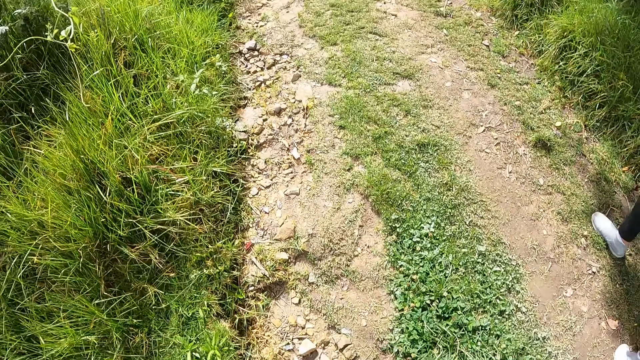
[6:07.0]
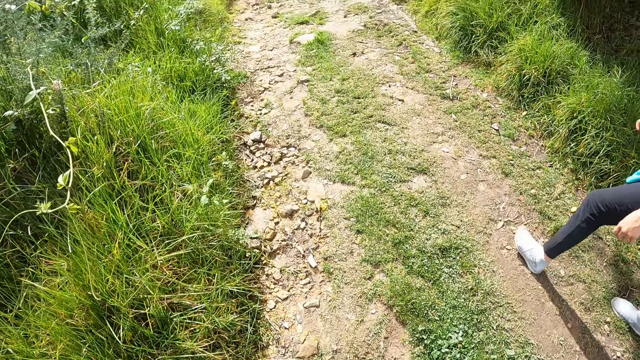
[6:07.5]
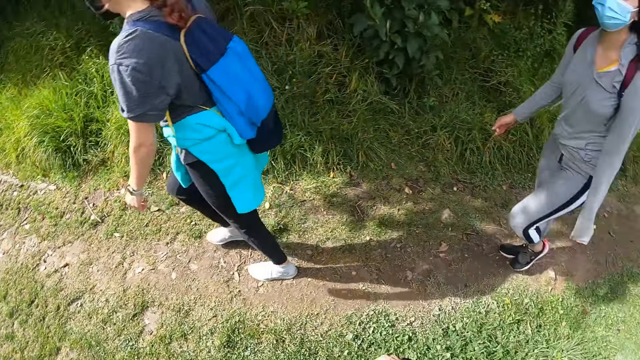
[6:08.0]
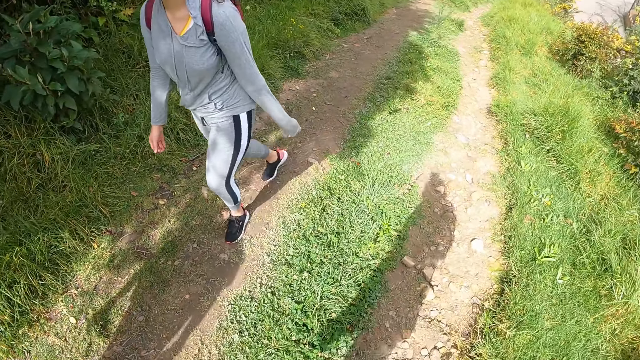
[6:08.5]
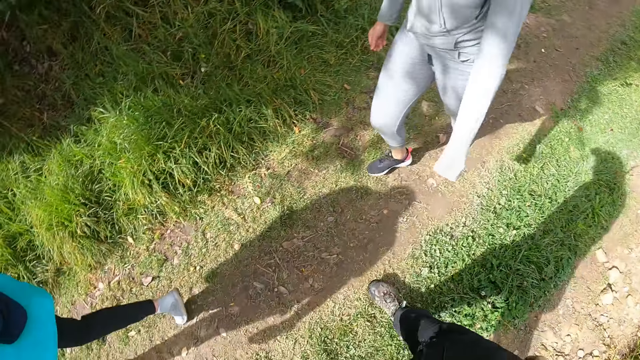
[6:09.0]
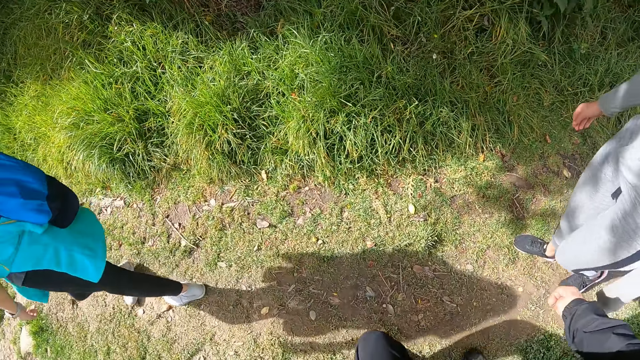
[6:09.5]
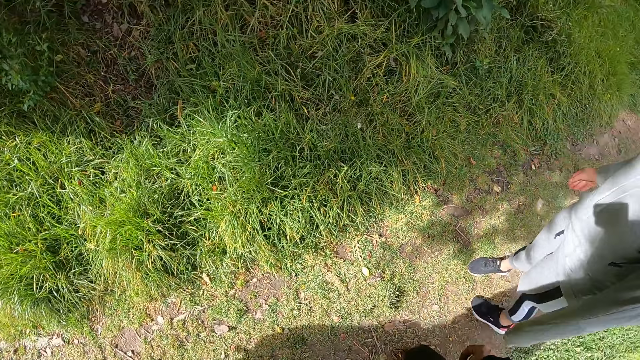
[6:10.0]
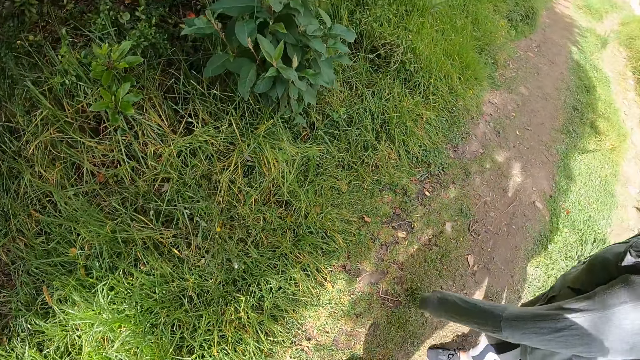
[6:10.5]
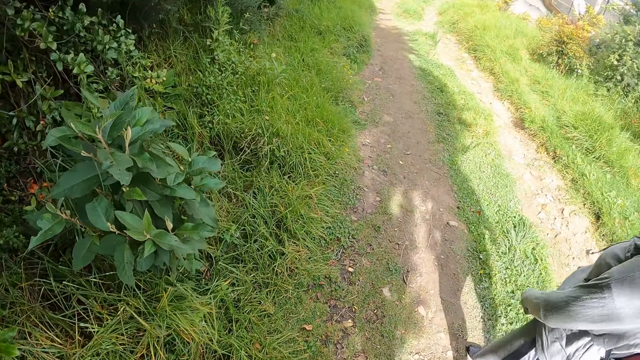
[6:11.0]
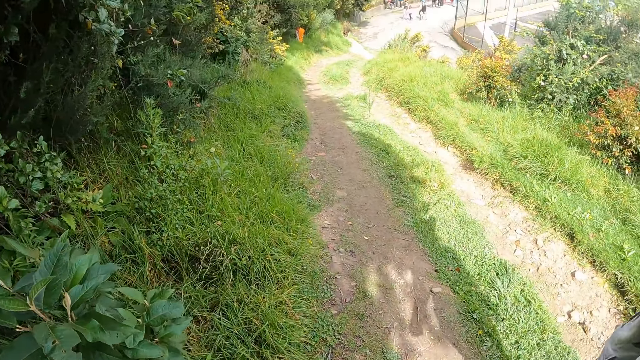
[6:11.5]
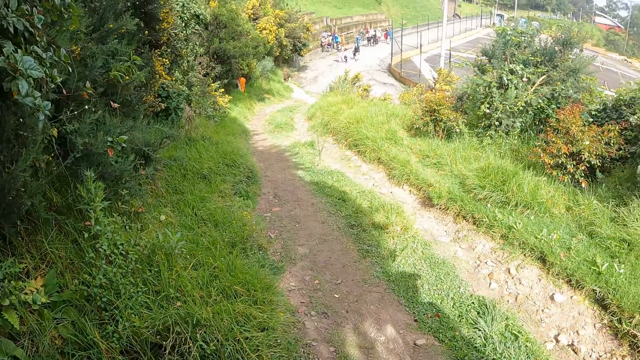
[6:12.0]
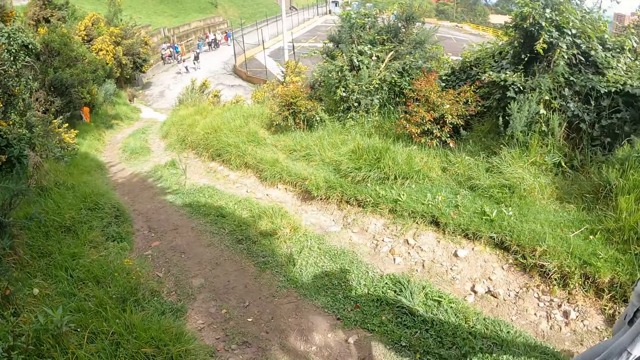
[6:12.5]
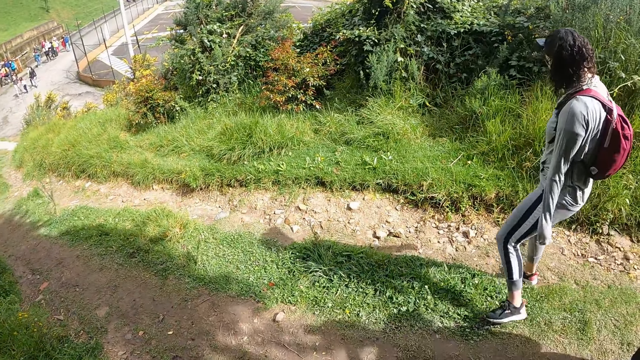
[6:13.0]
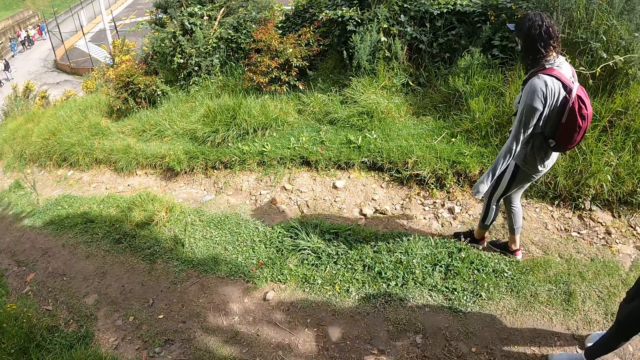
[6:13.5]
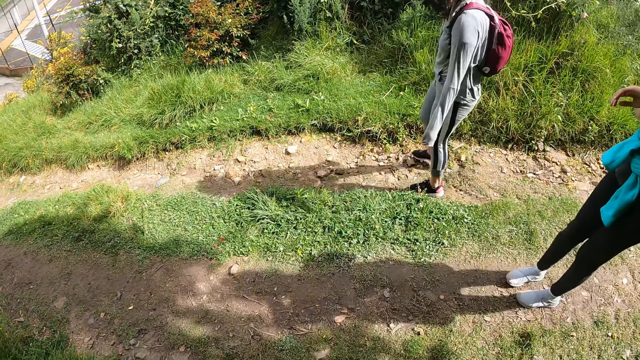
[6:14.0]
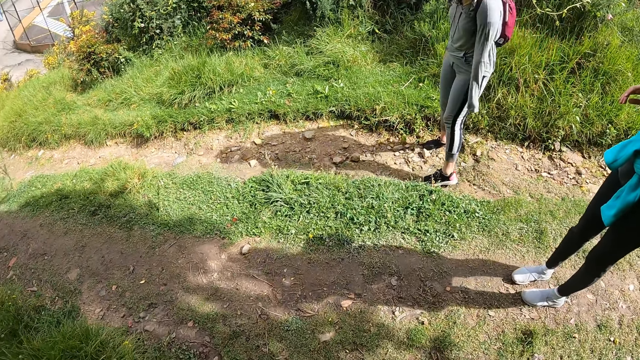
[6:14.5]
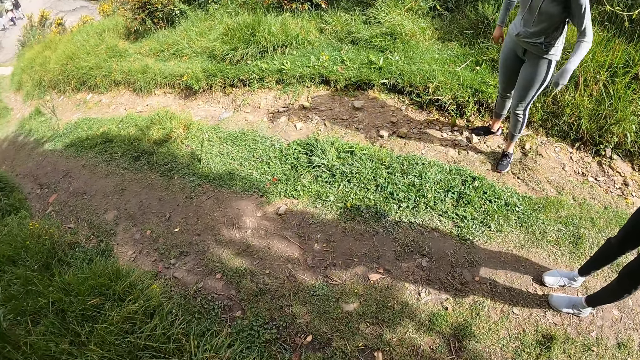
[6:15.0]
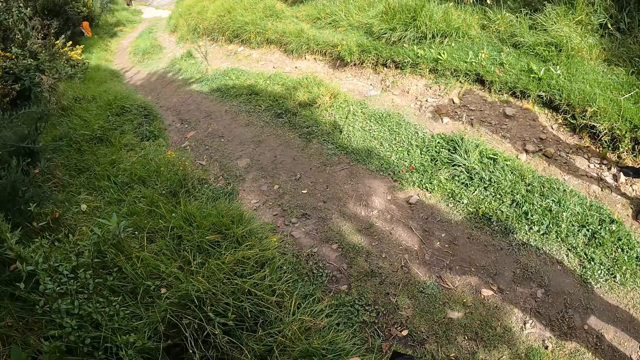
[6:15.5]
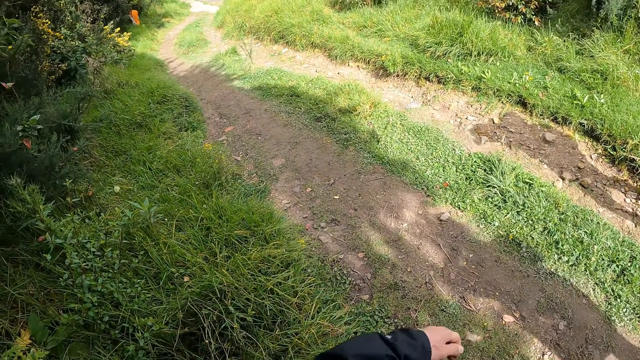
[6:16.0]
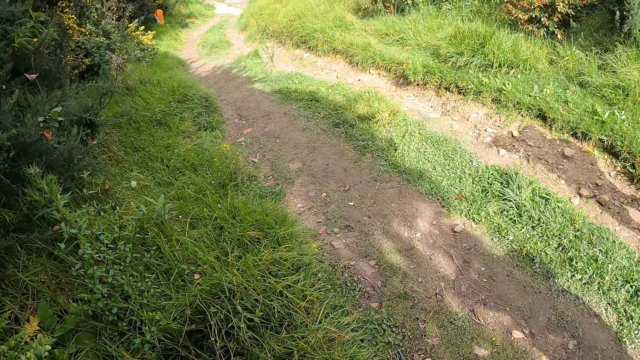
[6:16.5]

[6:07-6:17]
The camera wearer turns around.

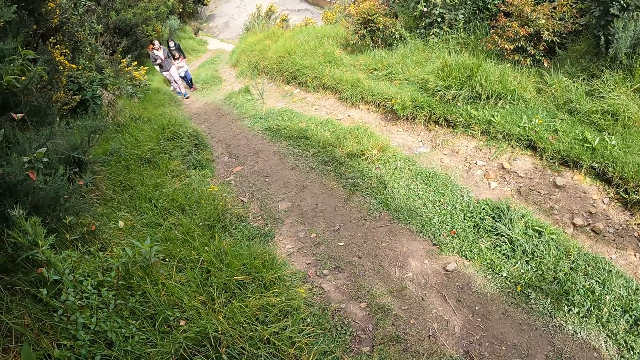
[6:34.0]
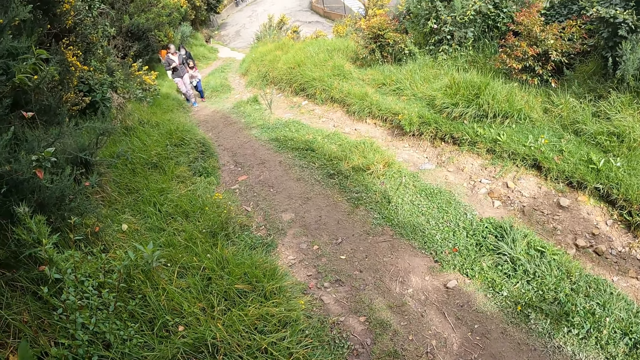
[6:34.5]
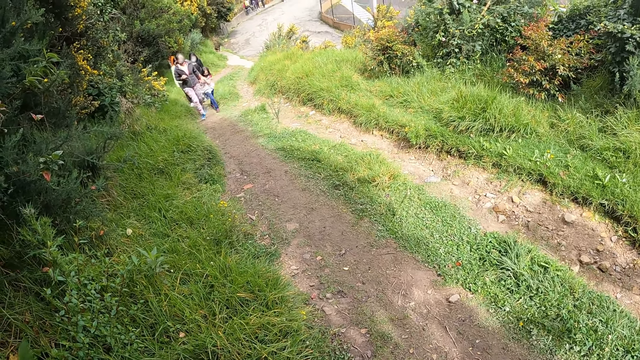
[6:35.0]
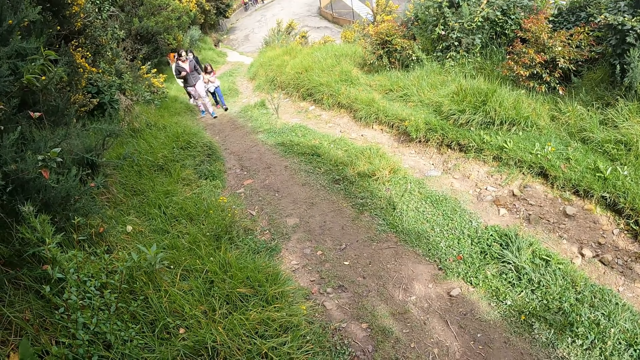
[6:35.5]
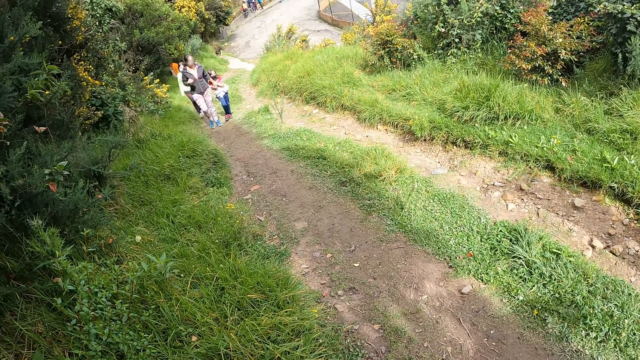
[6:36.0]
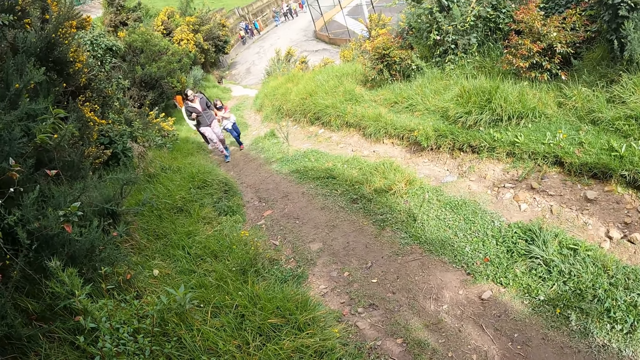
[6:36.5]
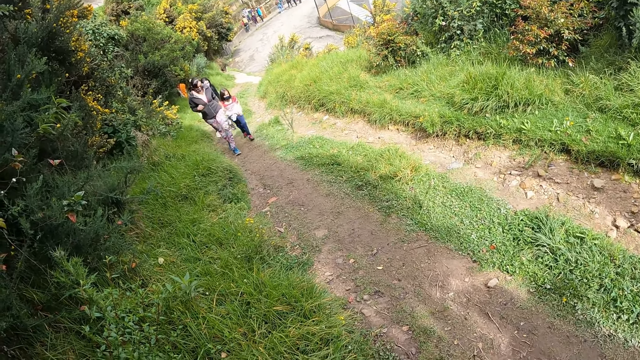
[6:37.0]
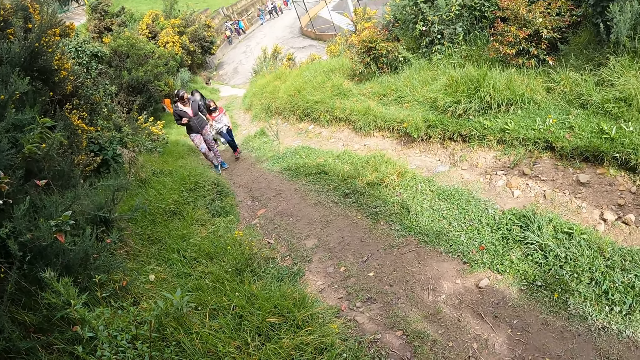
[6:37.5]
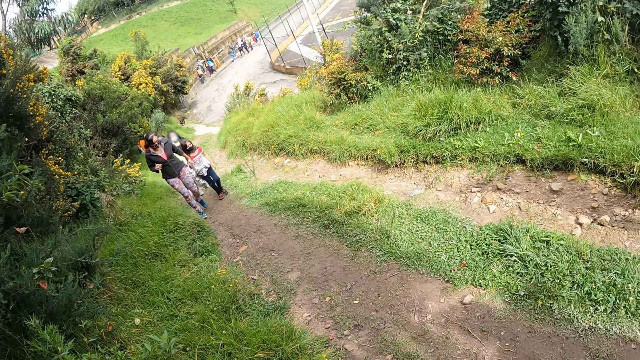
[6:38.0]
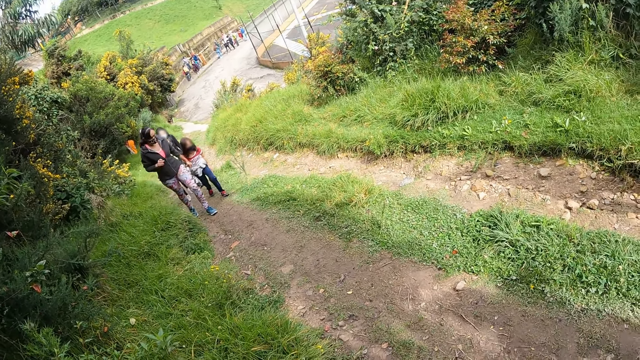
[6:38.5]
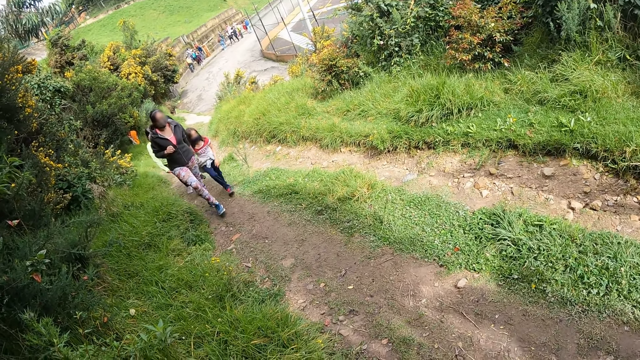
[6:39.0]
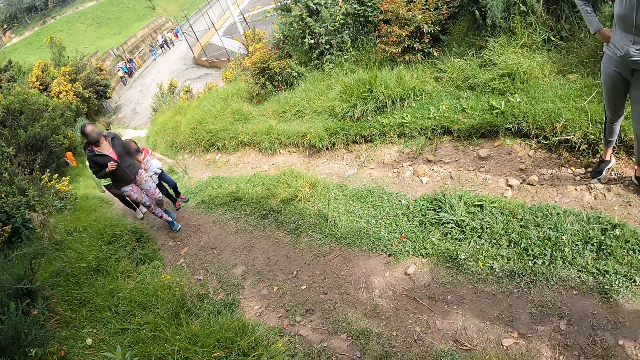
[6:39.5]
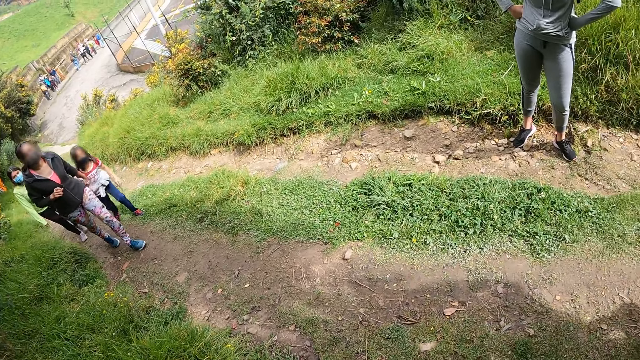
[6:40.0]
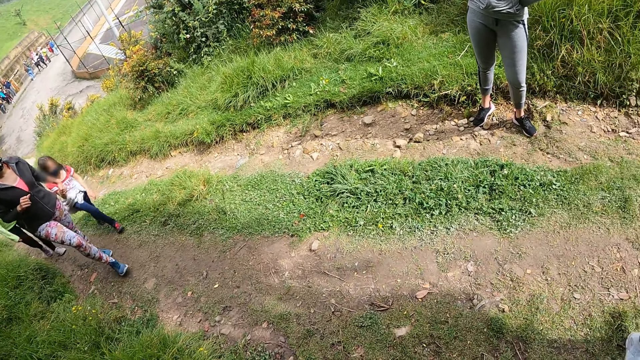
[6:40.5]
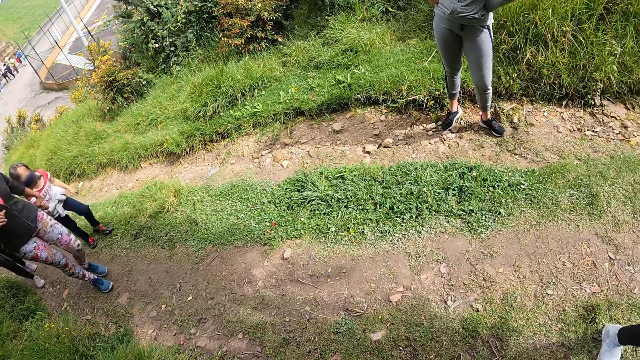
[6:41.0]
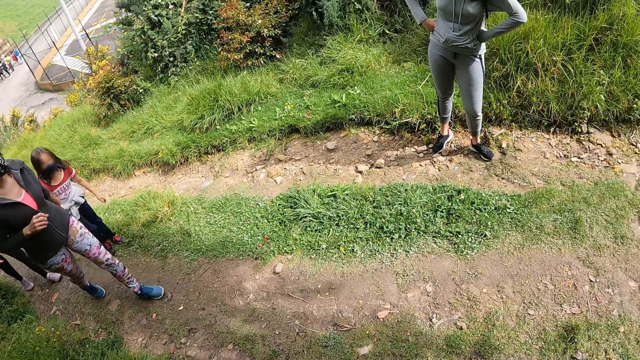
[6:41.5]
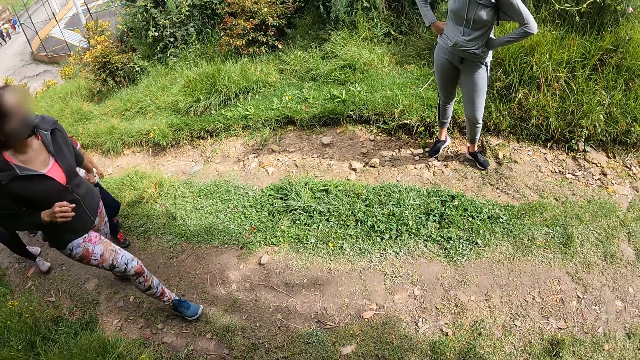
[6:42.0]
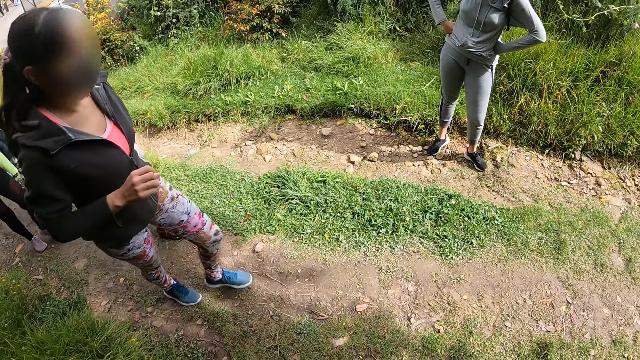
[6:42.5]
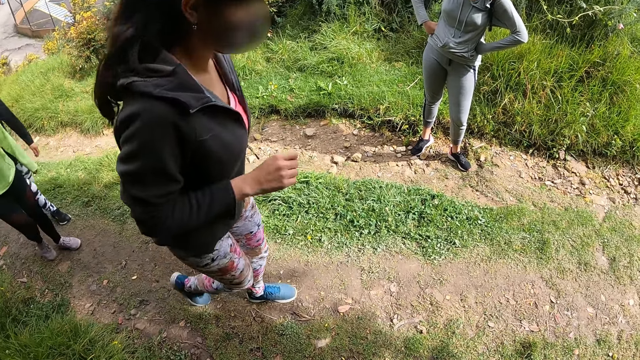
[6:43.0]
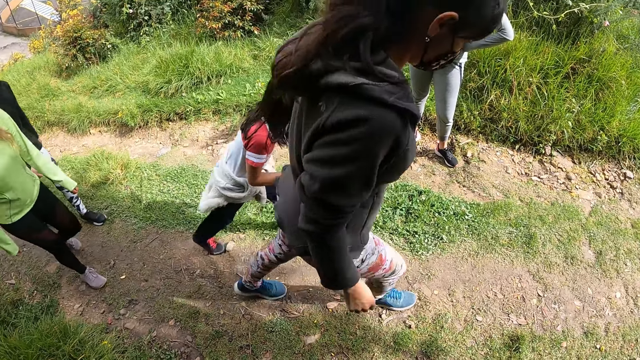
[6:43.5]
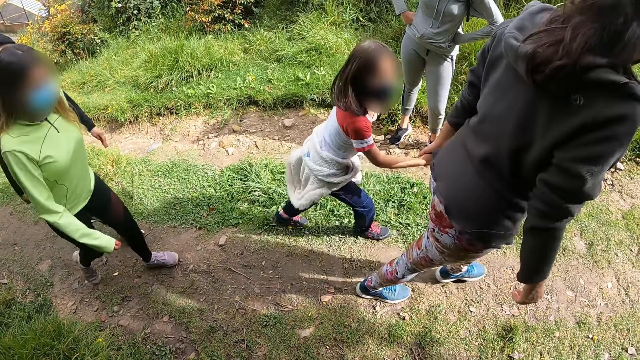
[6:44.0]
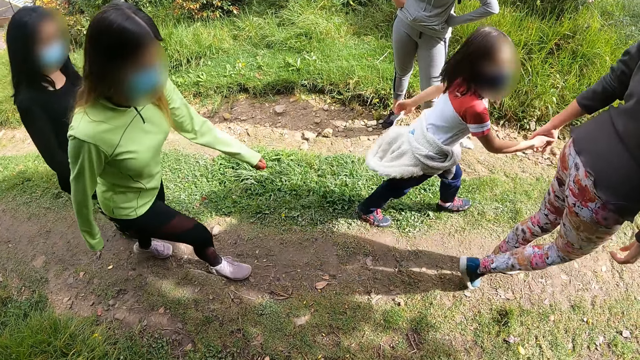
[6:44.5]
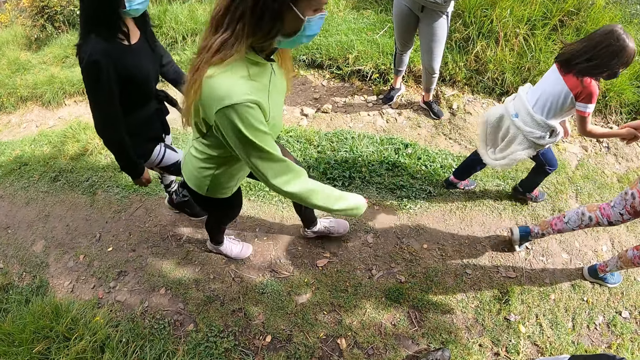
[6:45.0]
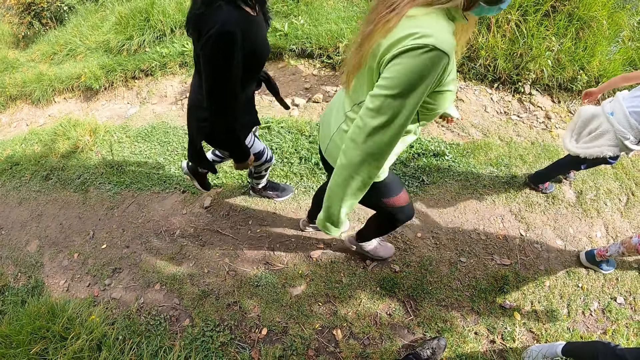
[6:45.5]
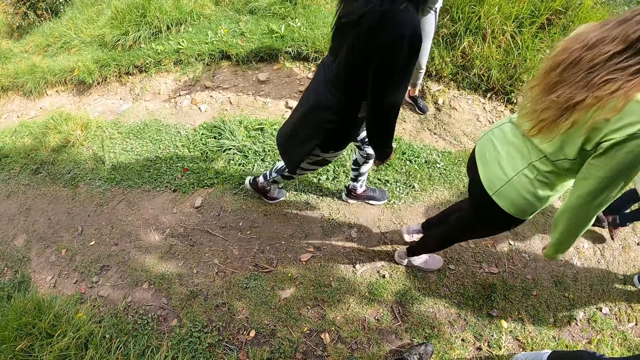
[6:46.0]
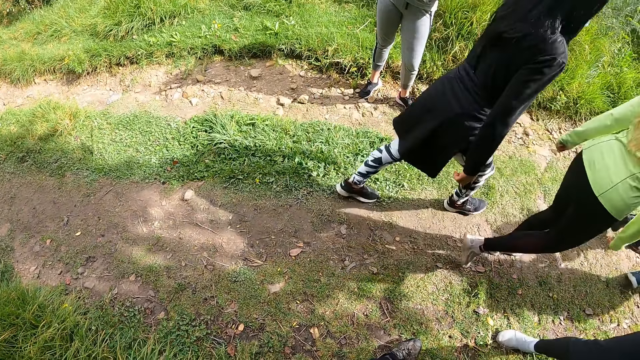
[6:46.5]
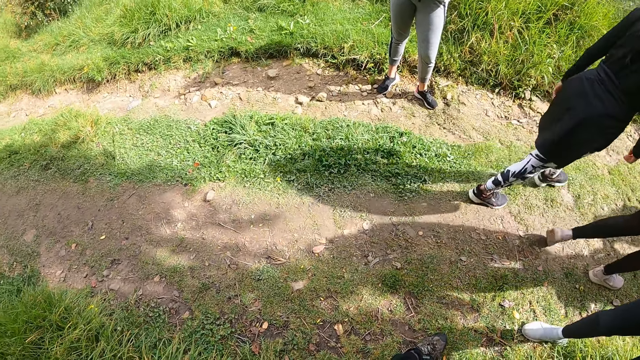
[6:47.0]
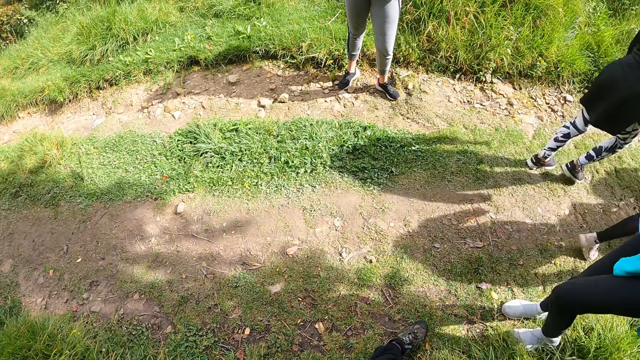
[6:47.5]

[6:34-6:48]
A woman, another woman, a third woman and a girl walk along the road.
